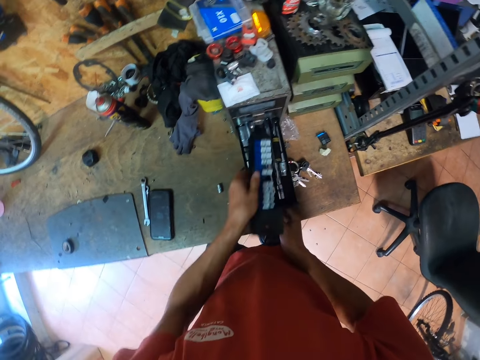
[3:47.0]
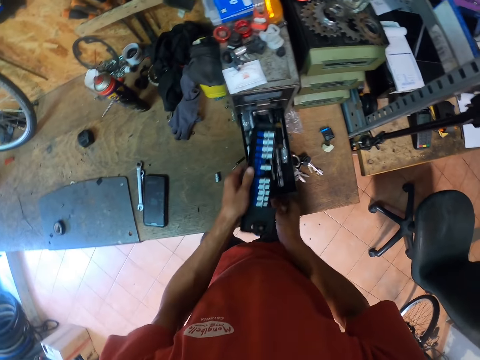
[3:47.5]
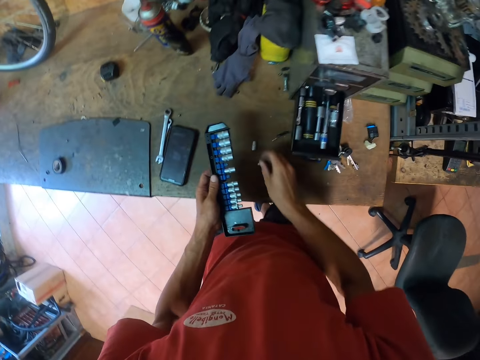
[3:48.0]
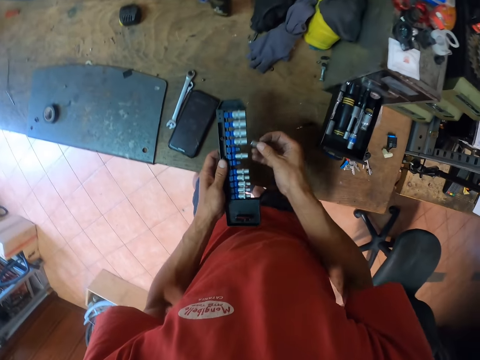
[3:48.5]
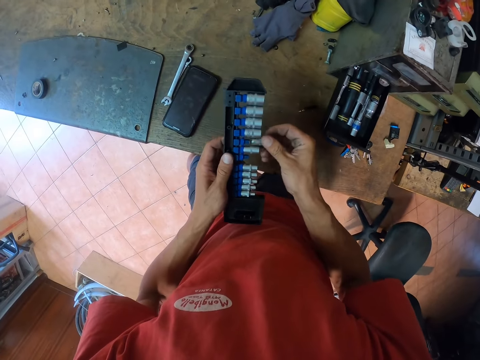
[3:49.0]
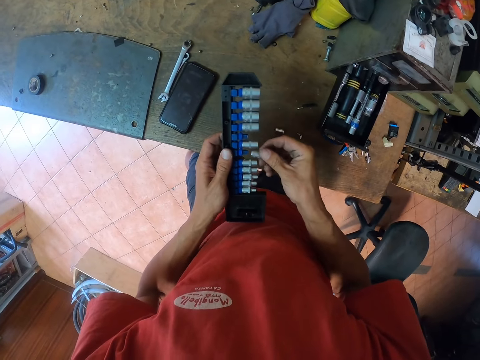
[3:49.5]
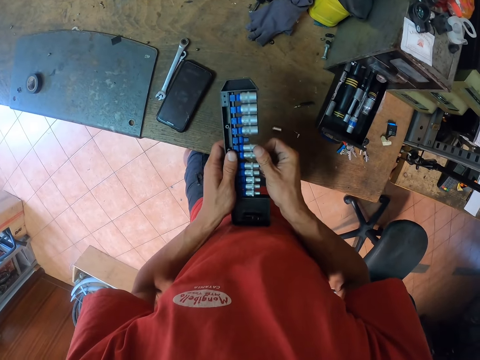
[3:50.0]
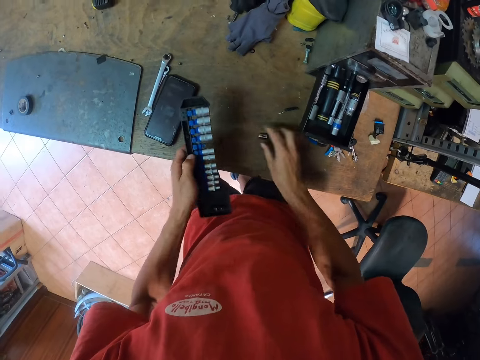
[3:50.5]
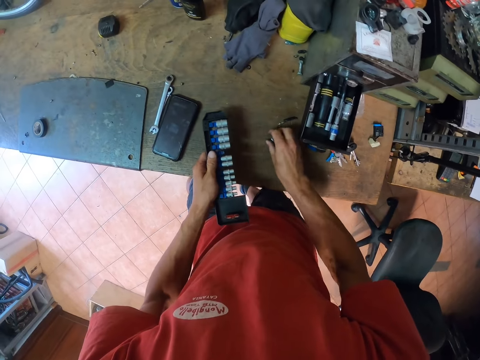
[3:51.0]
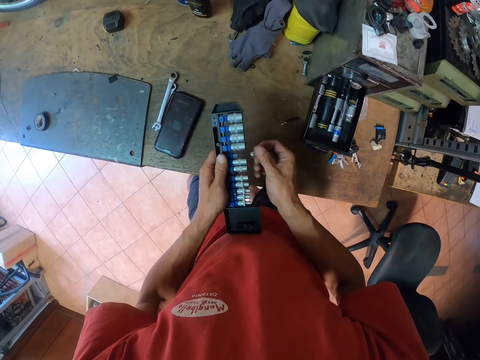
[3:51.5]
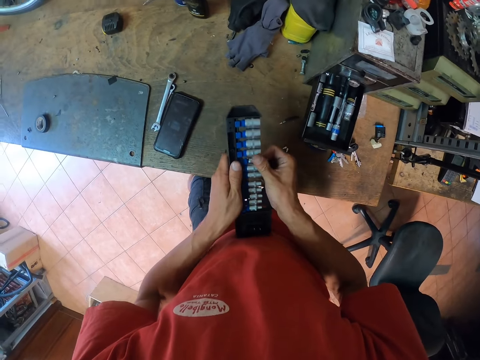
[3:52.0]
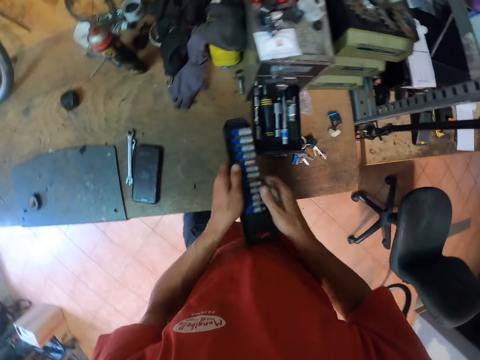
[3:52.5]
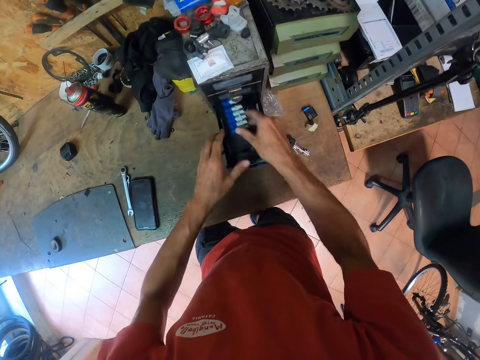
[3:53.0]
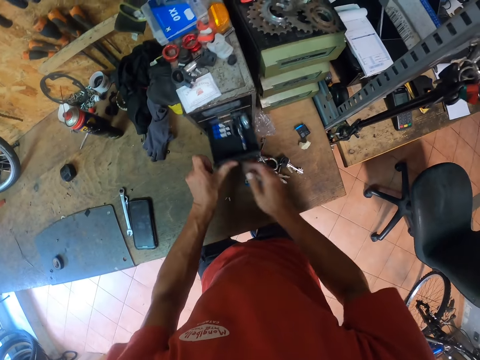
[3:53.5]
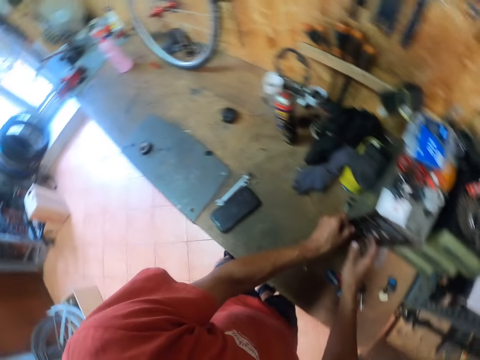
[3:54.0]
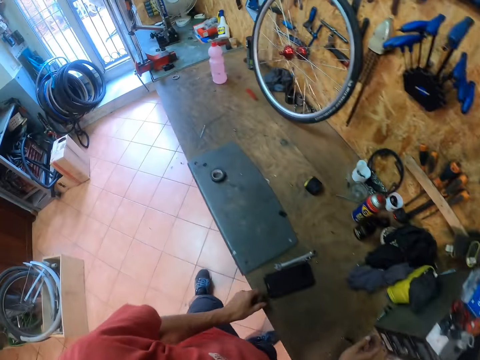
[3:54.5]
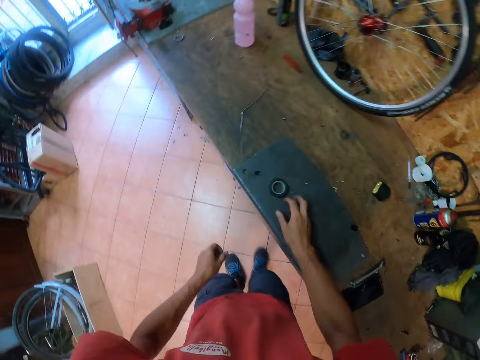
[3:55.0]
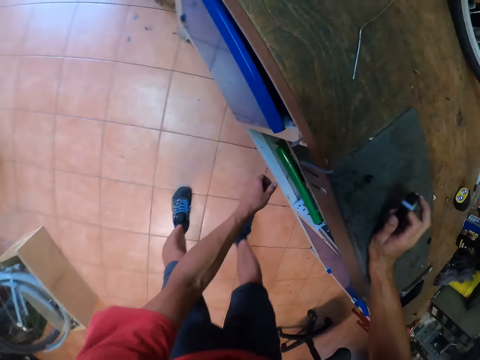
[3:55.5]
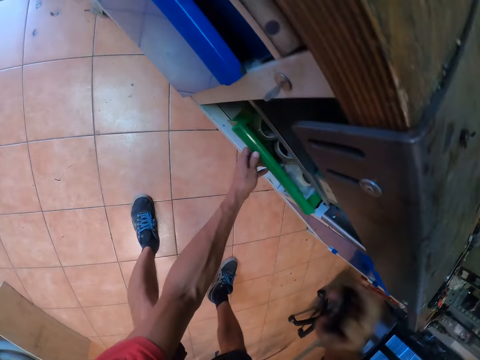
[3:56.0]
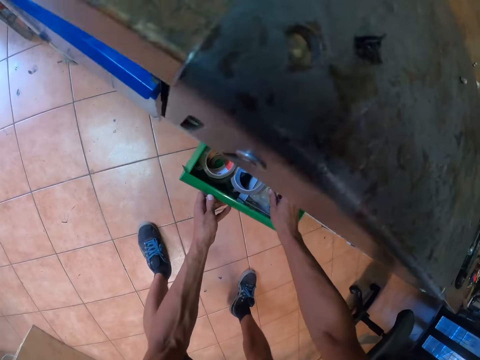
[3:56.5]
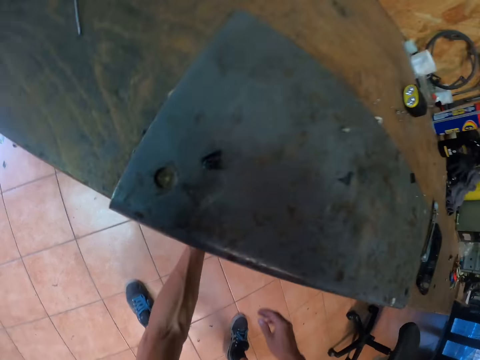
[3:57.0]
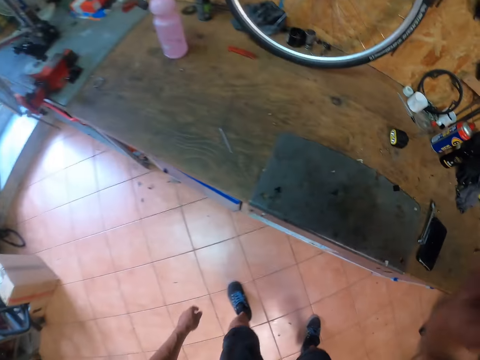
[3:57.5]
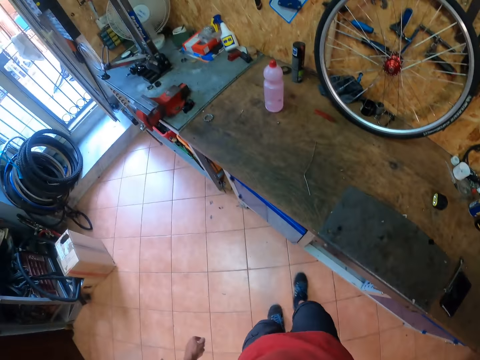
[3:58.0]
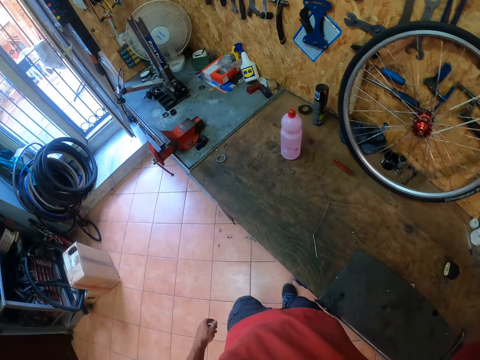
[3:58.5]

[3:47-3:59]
The camera wearer places the screw nutcase in the small tool drawer. They slightly push the drawer. They remove the screw nutcase from the drawer. They pick something from the table. They put two screw nuts in the case. They collect something from the table. They fit something to something. They put the case in the drawer of the tool box. They close the drawer. They move to the center of the workbench. They walk to another drawer. They bend under the workbench. They pick up the black tape. They draw out a tray. They drop the black tape in the tray. They push back the tray. They stand. They walk to the left end of the workbench.
